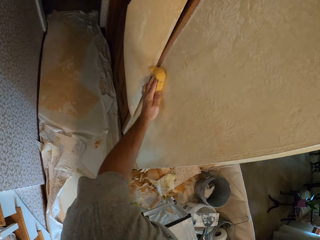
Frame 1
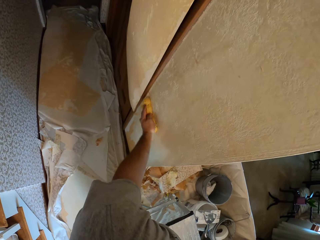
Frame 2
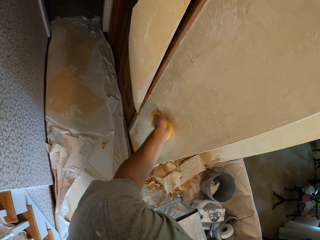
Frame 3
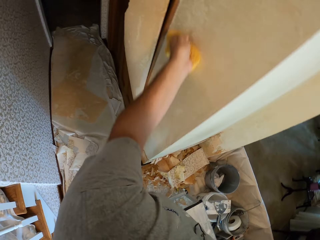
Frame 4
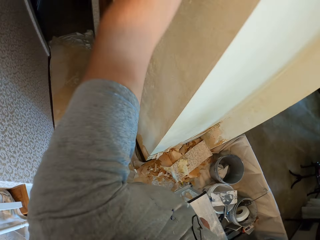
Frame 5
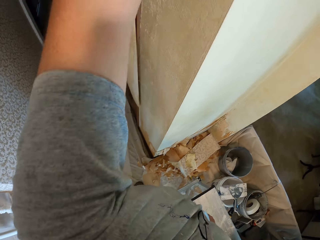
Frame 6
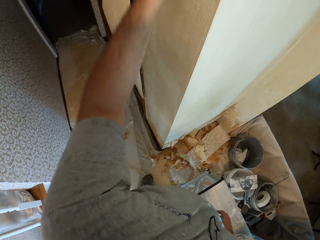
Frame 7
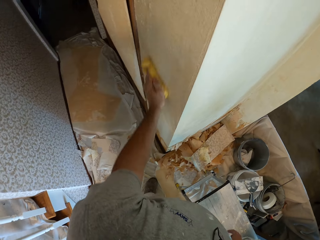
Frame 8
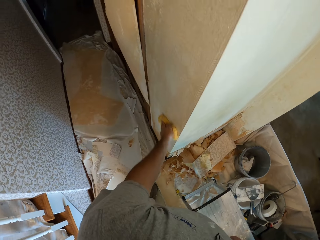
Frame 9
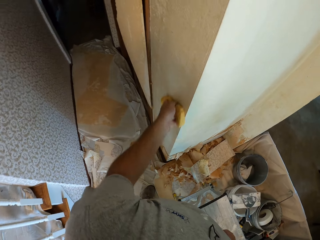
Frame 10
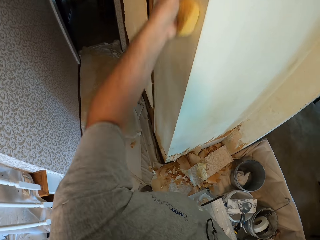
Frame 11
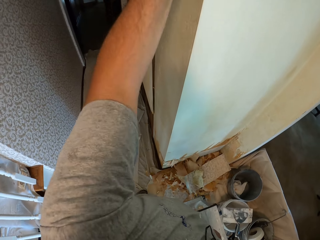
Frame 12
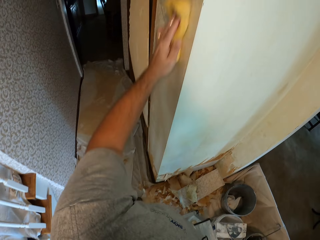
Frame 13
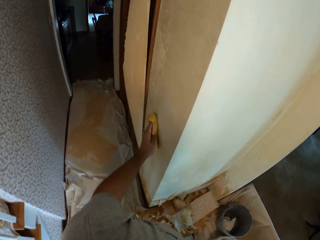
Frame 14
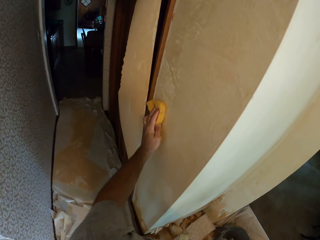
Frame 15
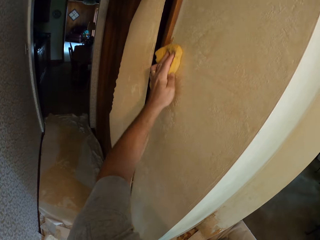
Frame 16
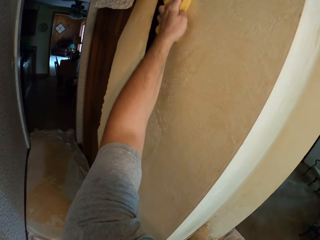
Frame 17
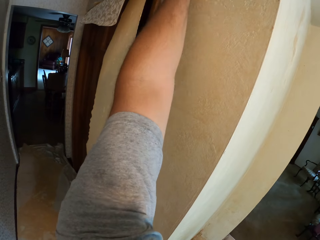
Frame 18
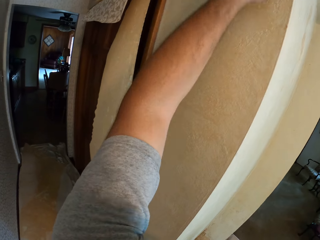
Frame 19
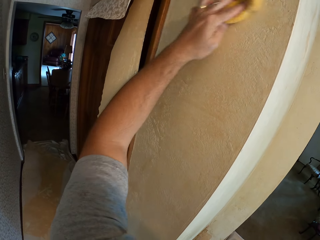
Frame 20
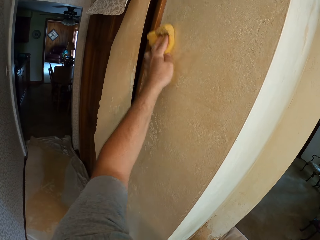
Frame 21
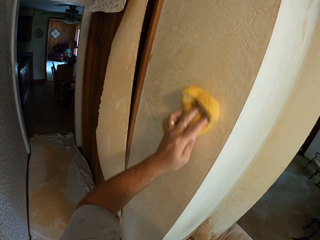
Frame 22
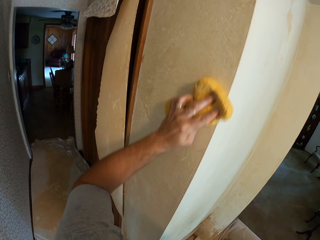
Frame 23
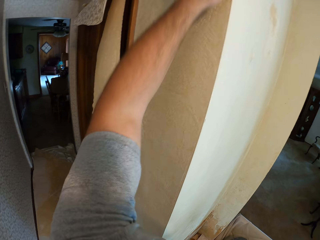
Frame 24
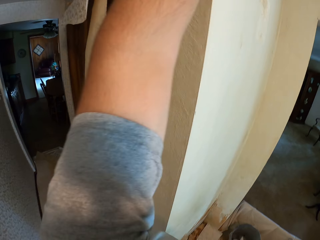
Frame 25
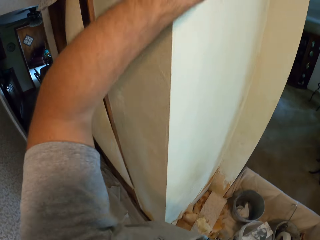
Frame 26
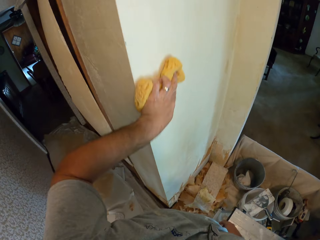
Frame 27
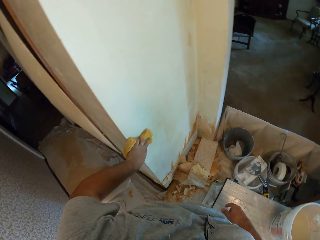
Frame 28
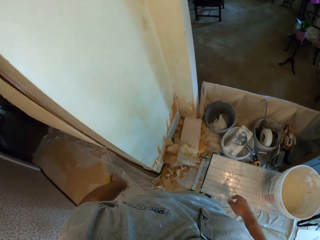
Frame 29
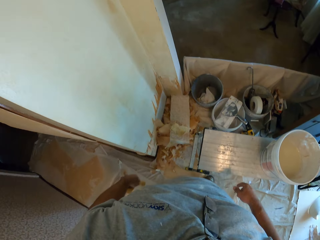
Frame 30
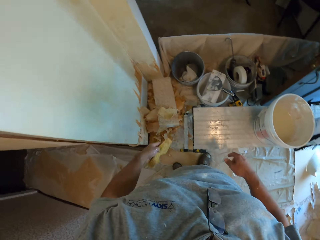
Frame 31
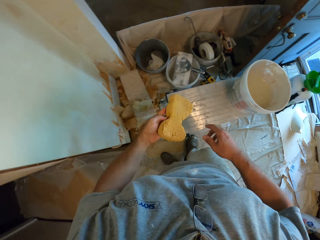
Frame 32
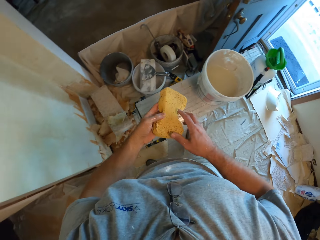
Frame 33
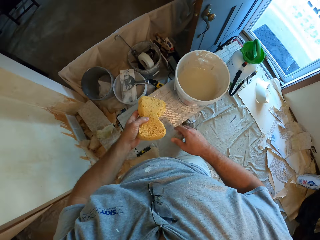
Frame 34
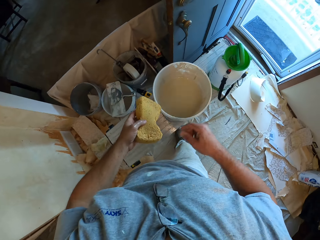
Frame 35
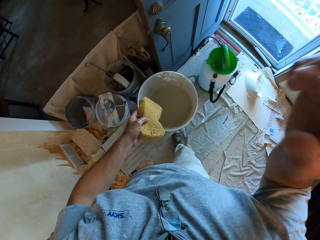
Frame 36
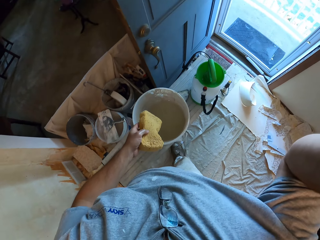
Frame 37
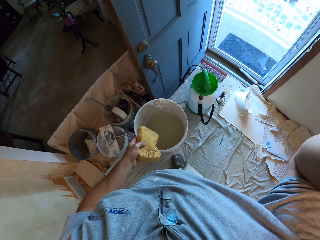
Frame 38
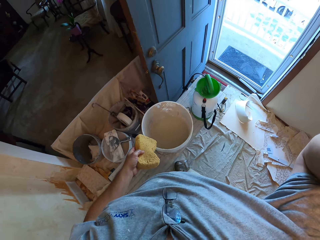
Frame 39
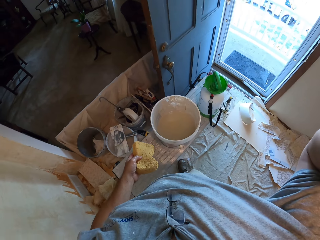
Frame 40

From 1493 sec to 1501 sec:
The camera wearer stops wiping the wall.
